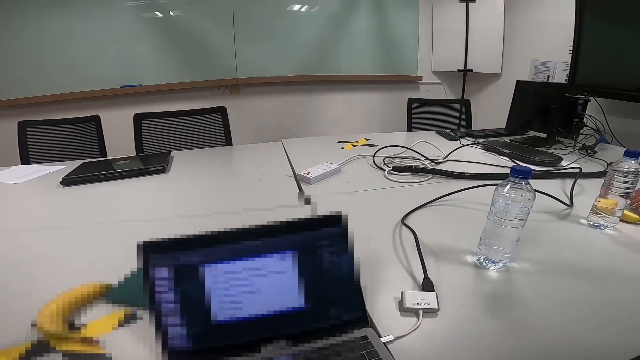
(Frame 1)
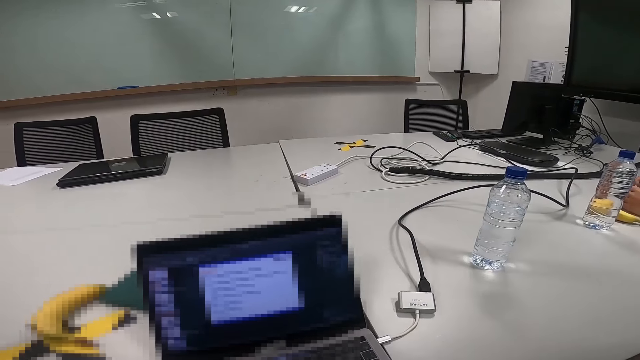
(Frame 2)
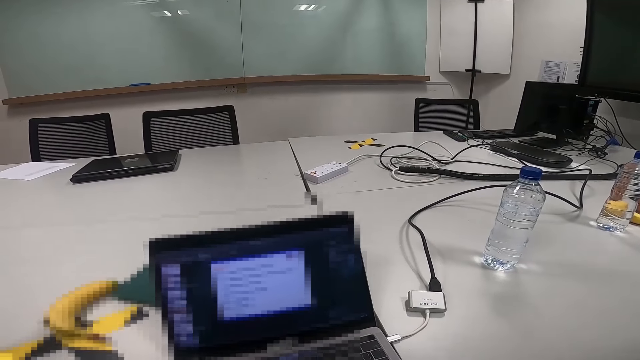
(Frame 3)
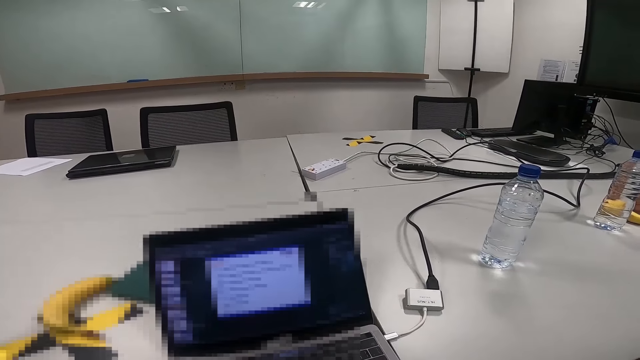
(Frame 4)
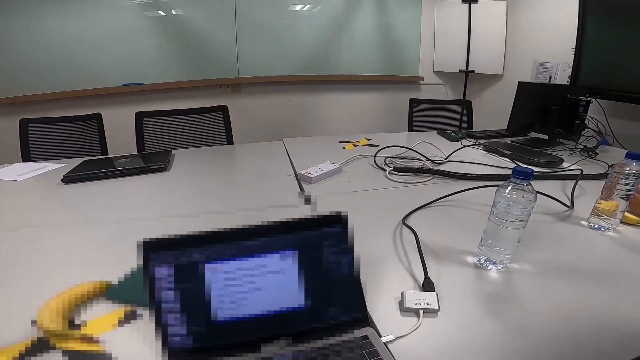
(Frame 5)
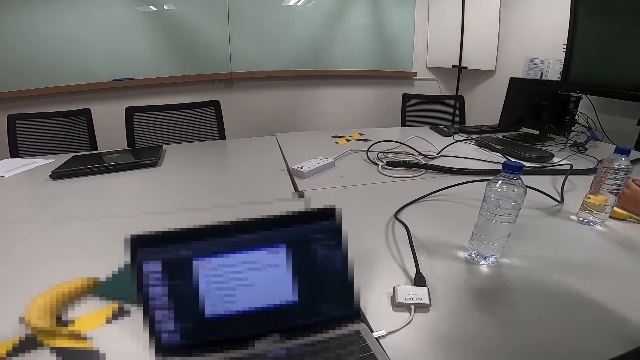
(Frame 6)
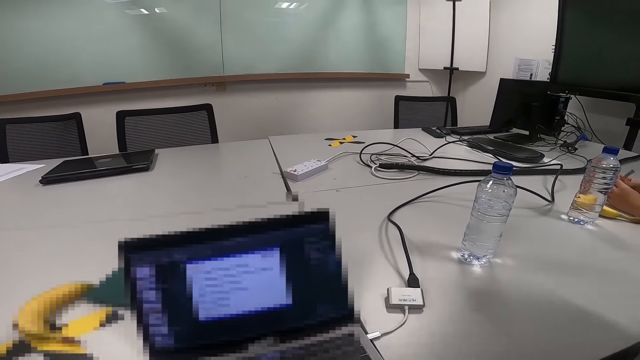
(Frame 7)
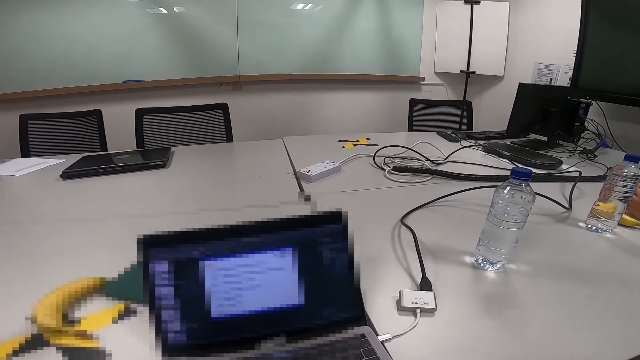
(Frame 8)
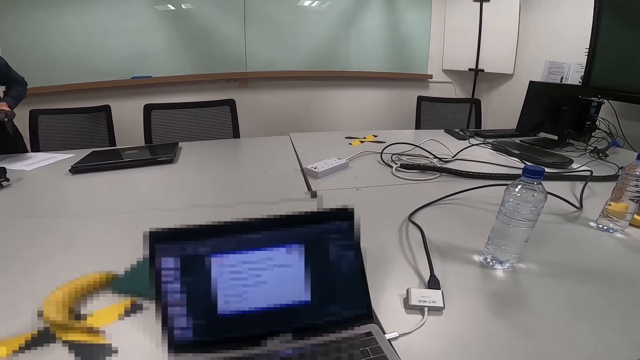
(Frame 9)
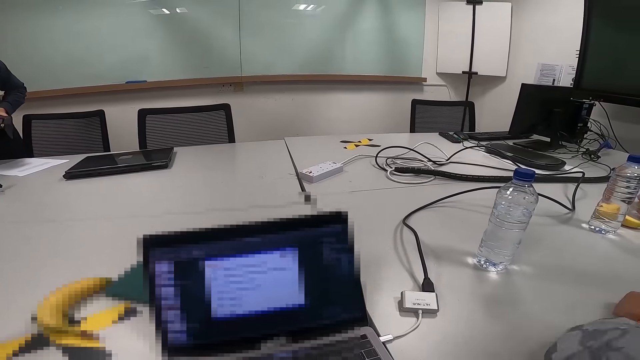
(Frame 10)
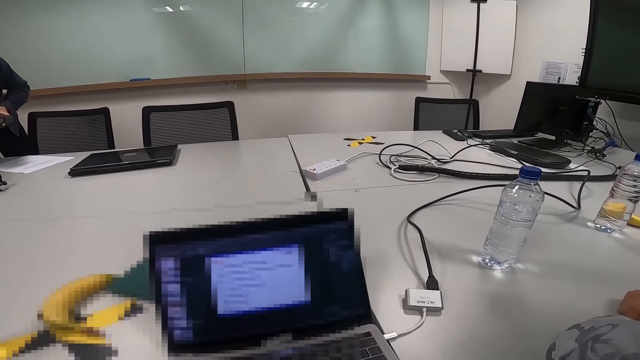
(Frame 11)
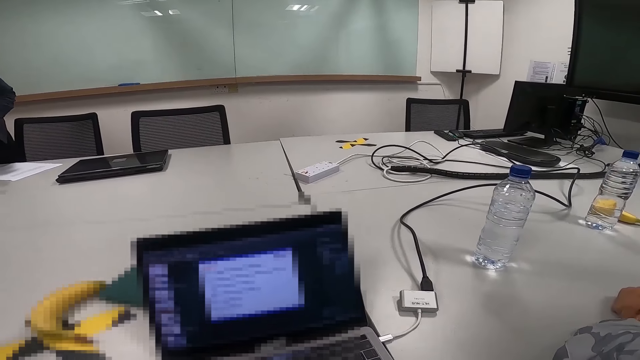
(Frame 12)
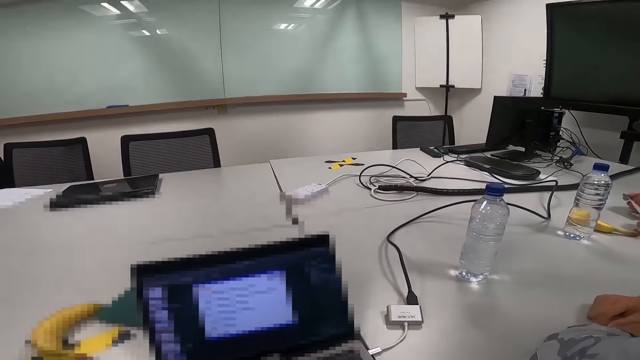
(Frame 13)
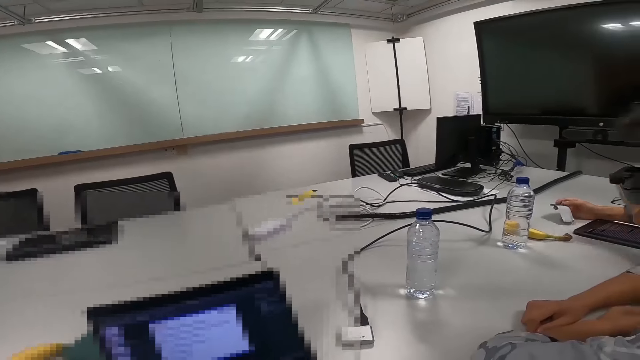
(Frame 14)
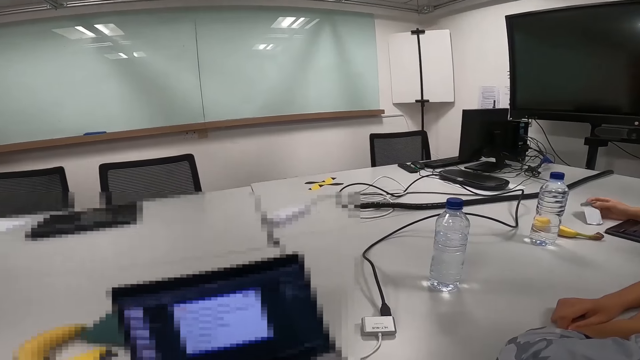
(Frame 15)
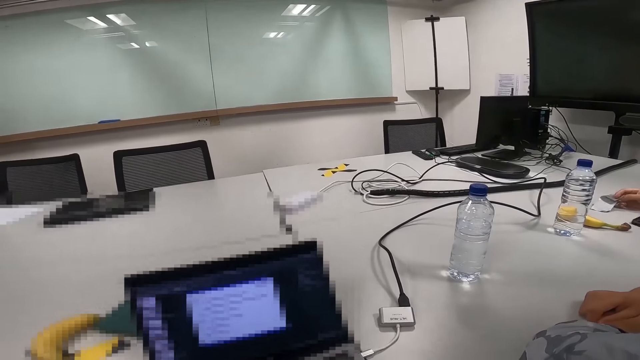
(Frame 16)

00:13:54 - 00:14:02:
The camera wearer looks at the laptop.

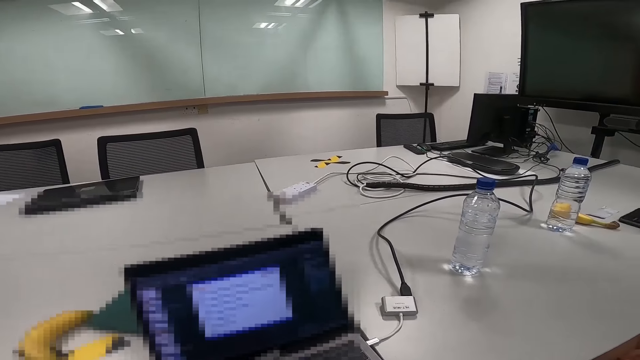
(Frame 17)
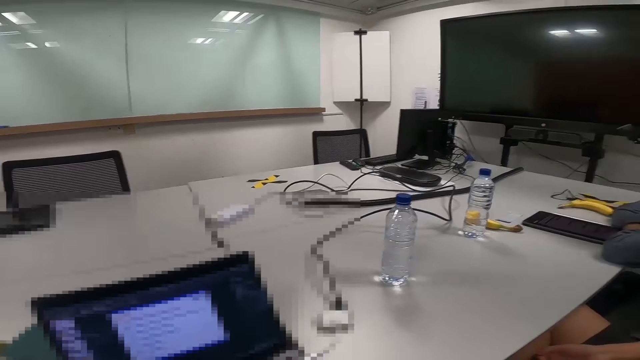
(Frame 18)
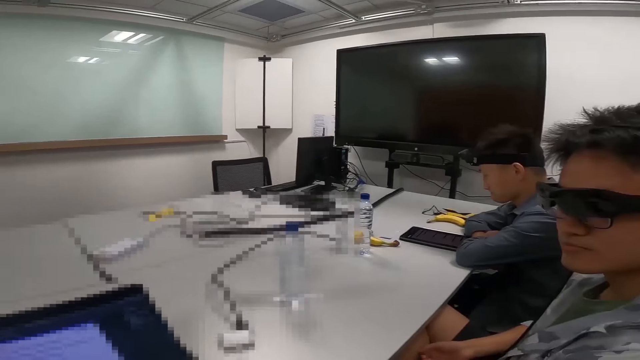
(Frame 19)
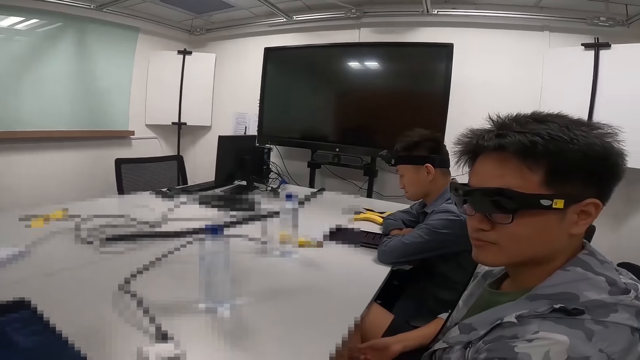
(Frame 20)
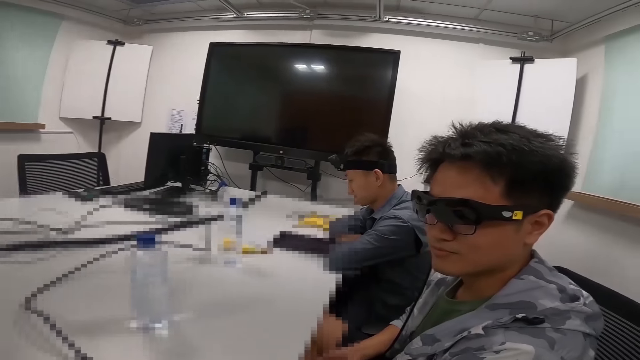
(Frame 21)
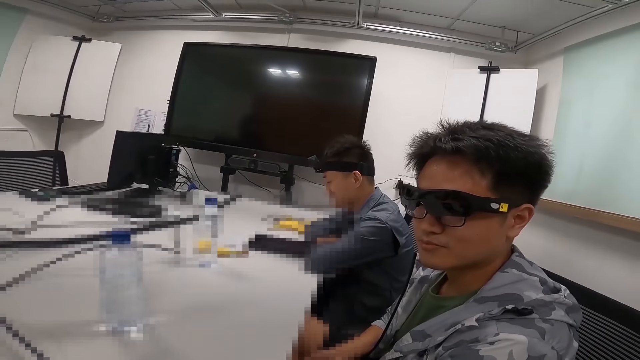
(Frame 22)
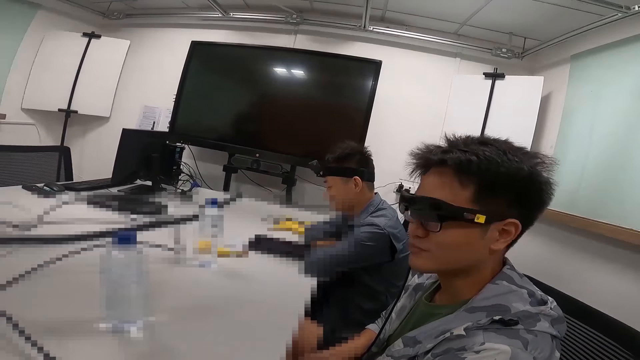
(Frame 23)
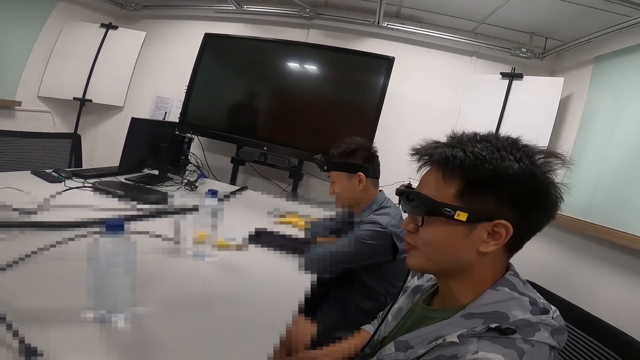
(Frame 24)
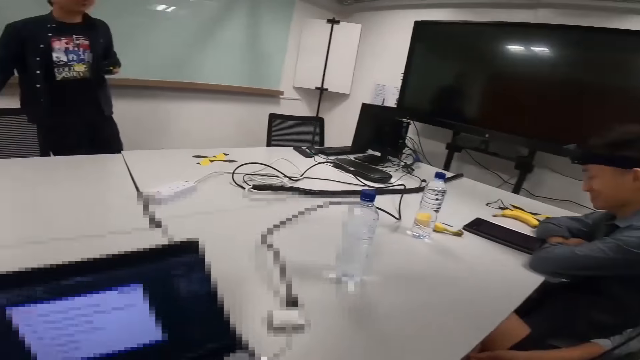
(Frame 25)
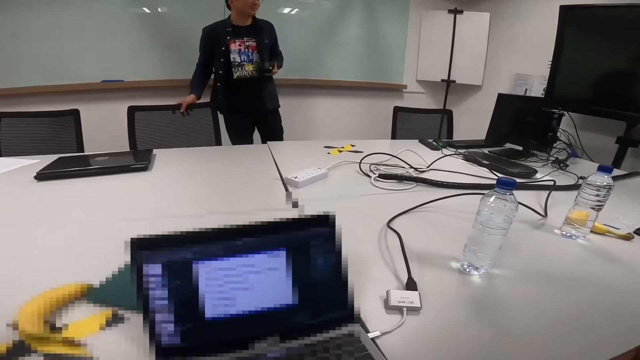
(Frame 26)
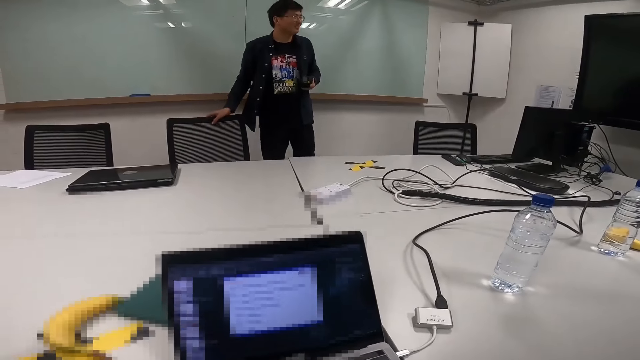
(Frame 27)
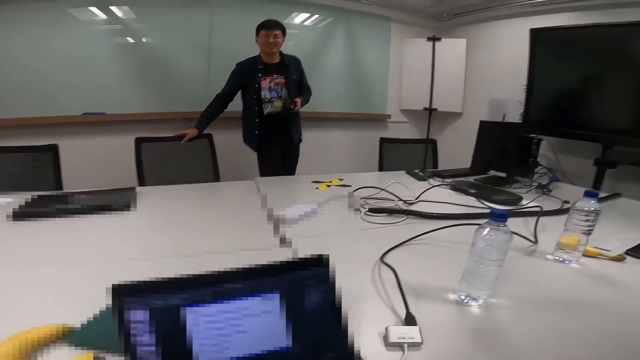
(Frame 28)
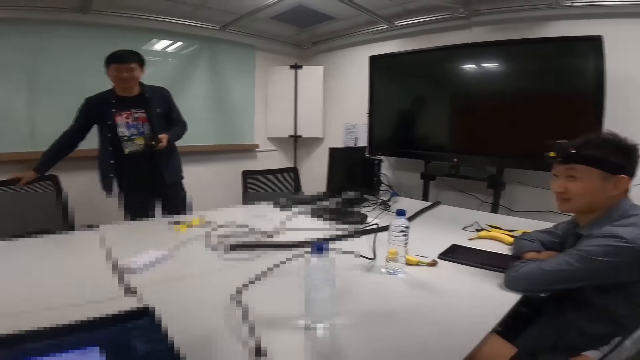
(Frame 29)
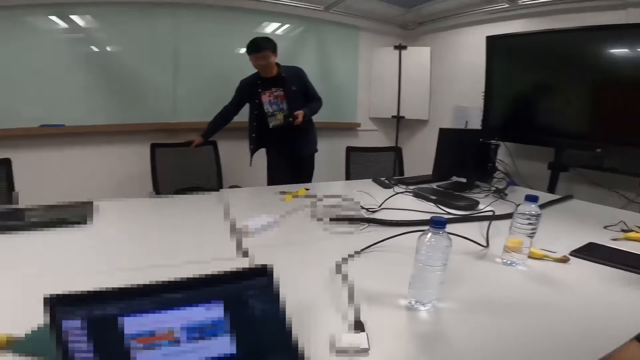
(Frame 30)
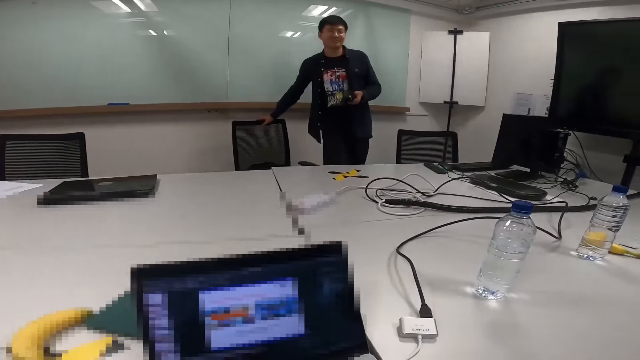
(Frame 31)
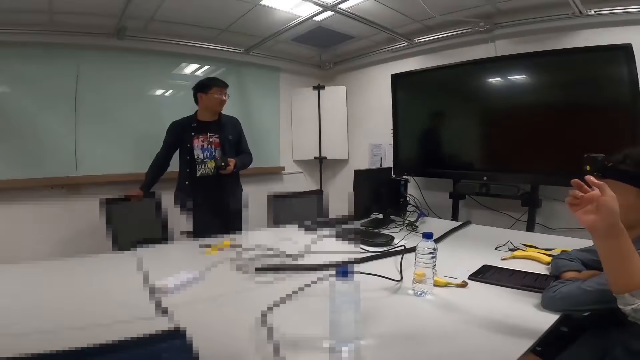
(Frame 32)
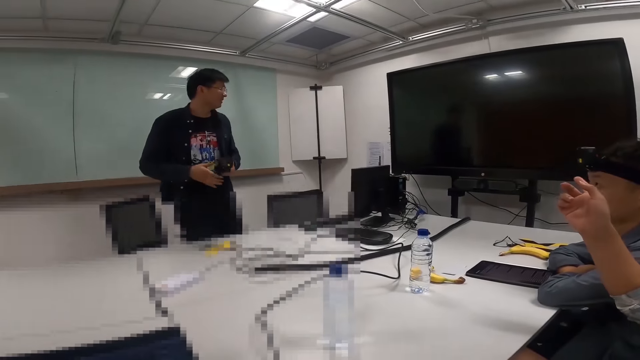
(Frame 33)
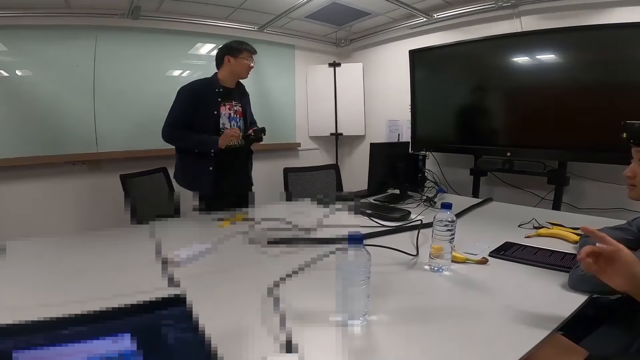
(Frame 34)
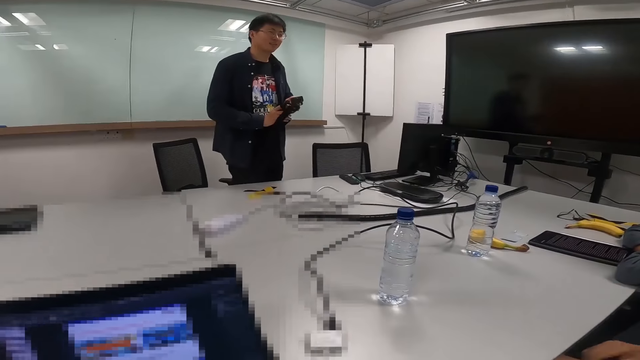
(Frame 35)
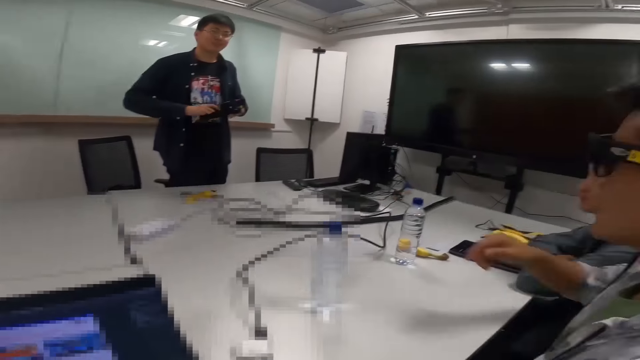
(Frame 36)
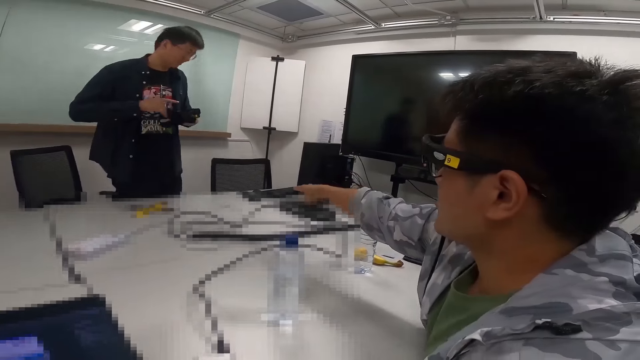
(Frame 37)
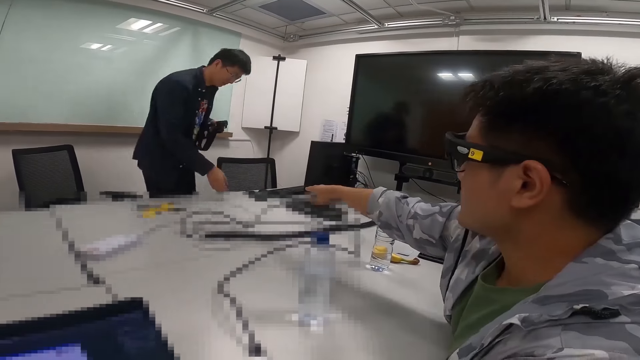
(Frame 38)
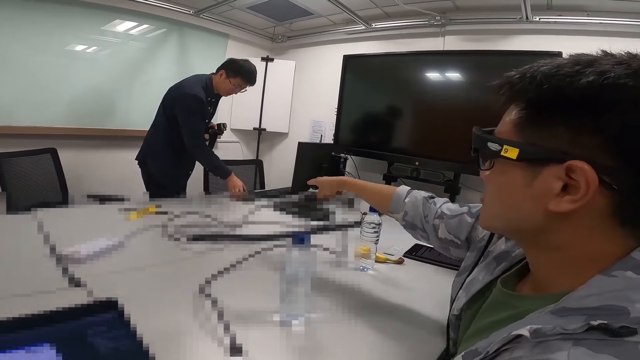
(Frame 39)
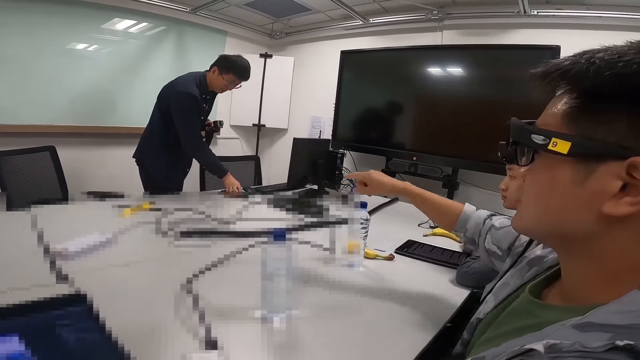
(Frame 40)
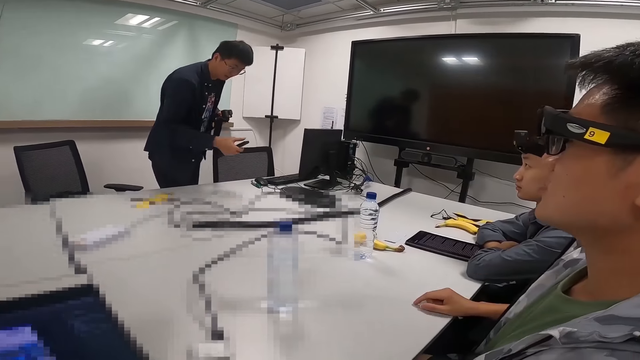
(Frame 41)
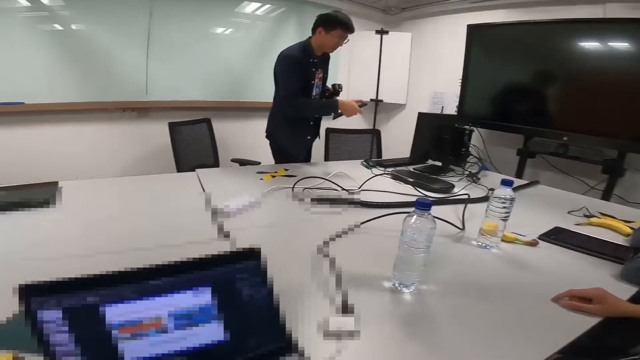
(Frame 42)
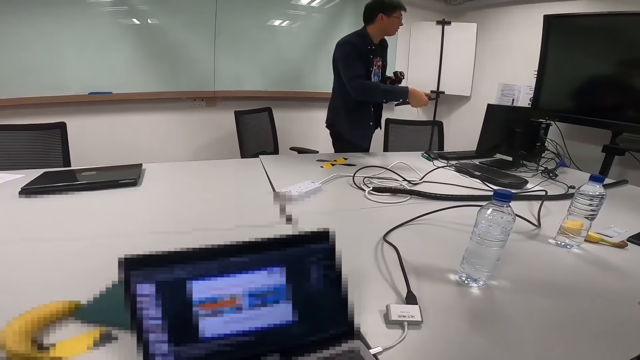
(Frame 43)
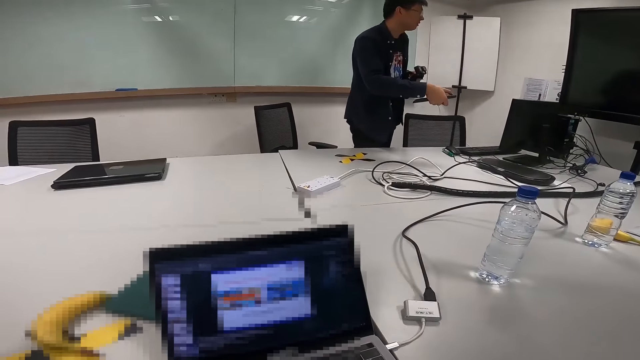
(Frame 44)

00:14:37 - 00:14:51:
The camera wearer looks around. They get a response by a person. They look around. They talk. The person talks to another person.
